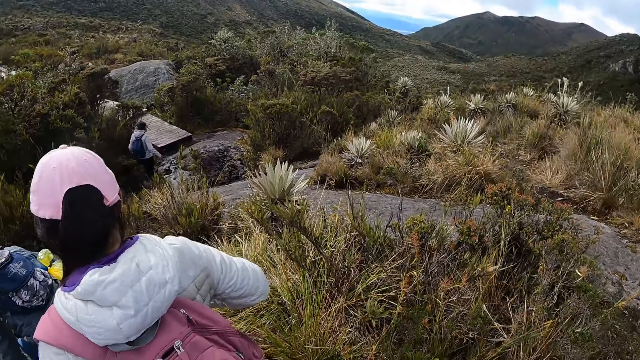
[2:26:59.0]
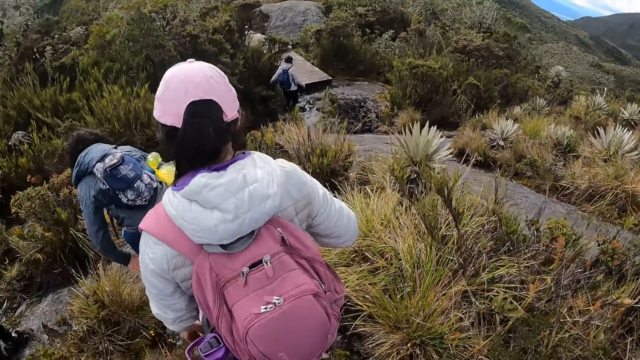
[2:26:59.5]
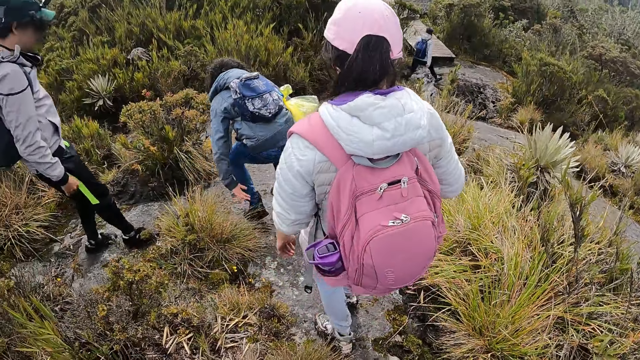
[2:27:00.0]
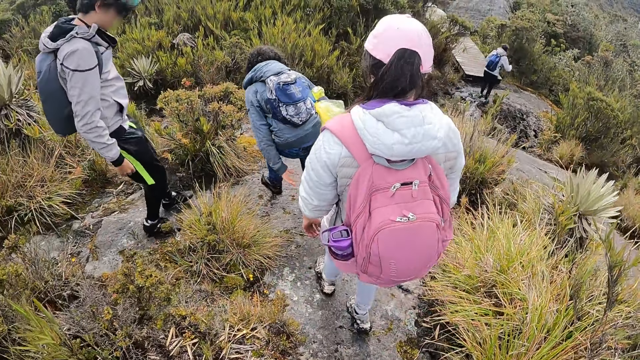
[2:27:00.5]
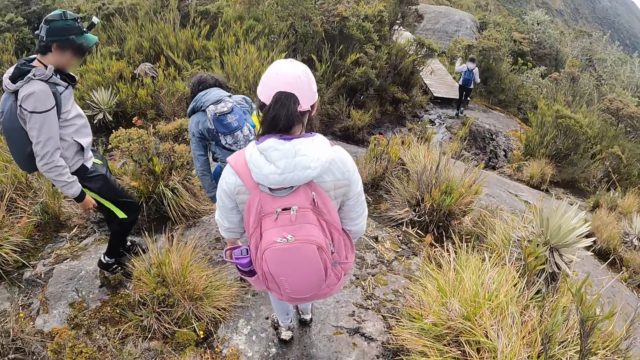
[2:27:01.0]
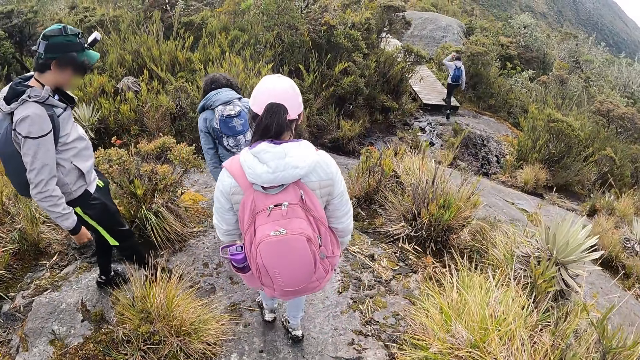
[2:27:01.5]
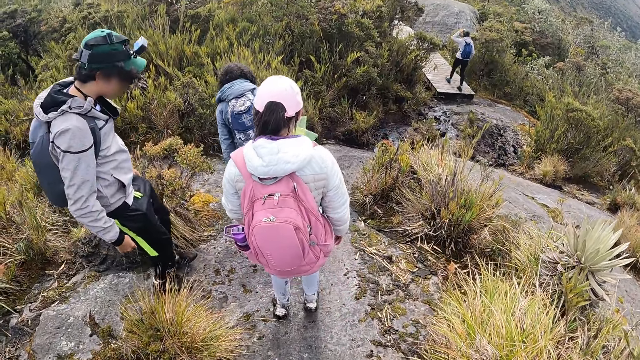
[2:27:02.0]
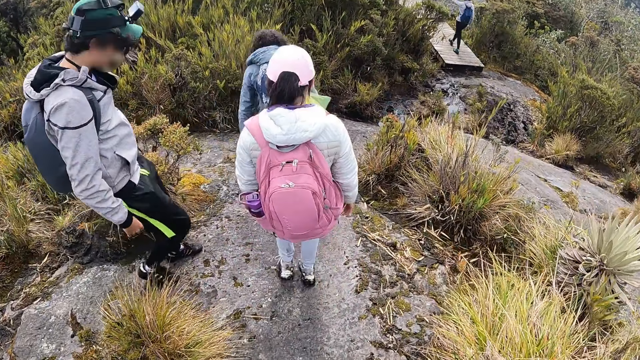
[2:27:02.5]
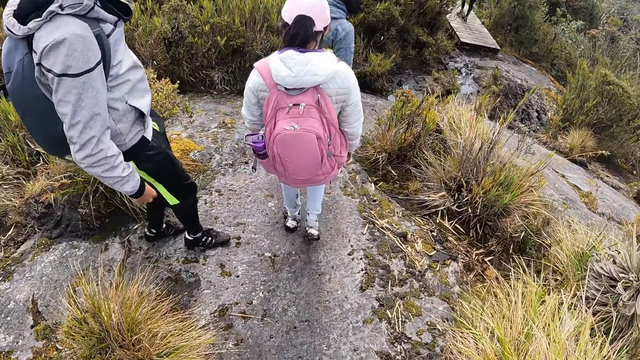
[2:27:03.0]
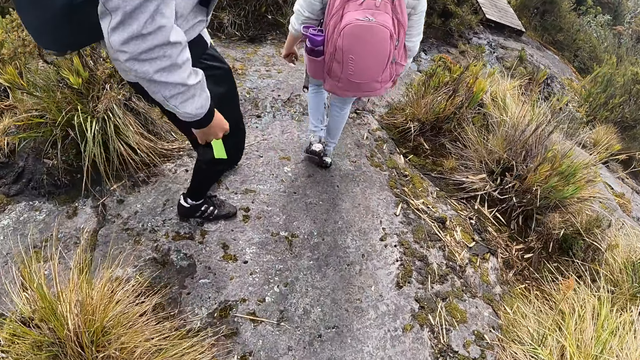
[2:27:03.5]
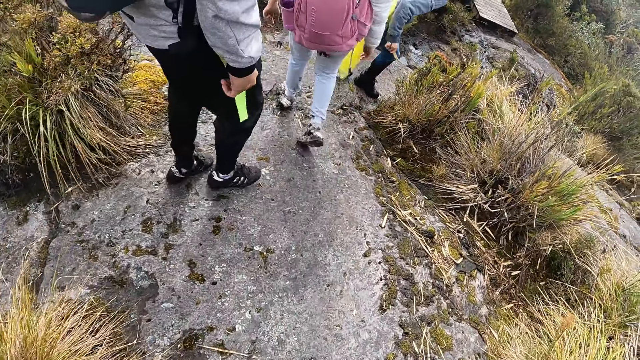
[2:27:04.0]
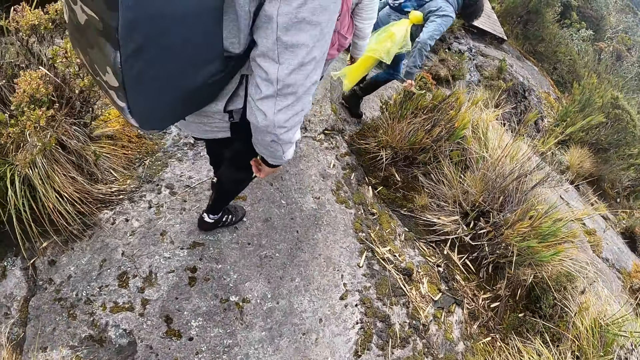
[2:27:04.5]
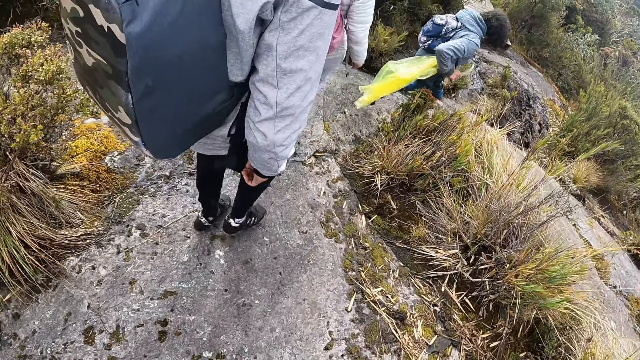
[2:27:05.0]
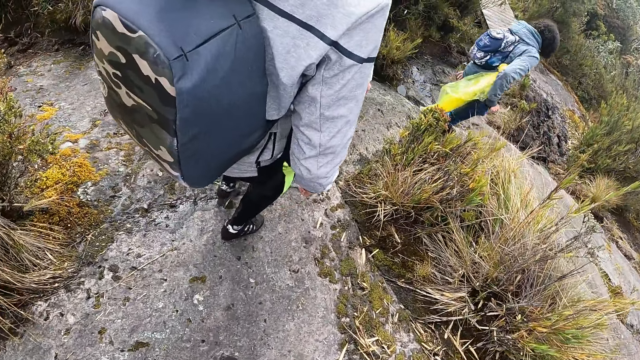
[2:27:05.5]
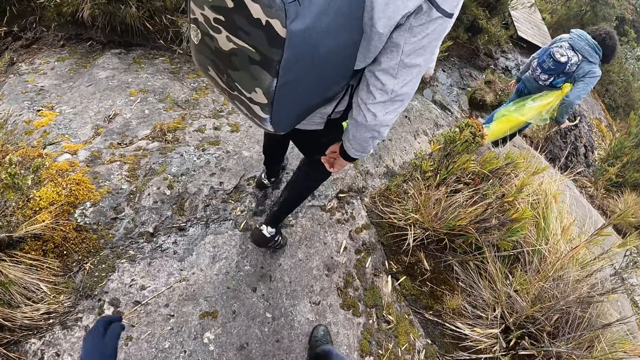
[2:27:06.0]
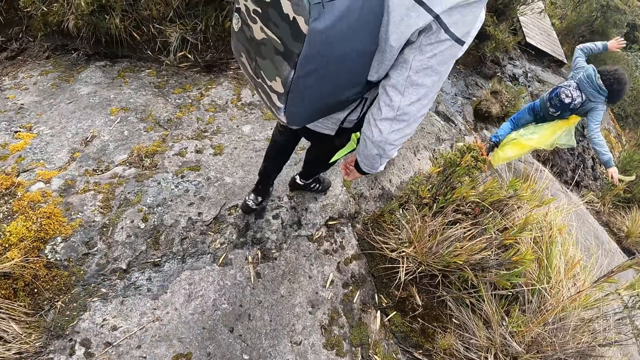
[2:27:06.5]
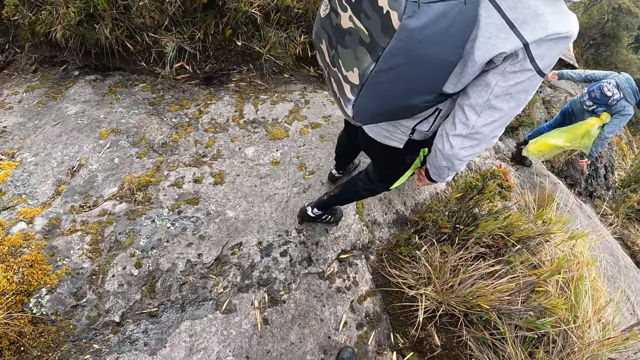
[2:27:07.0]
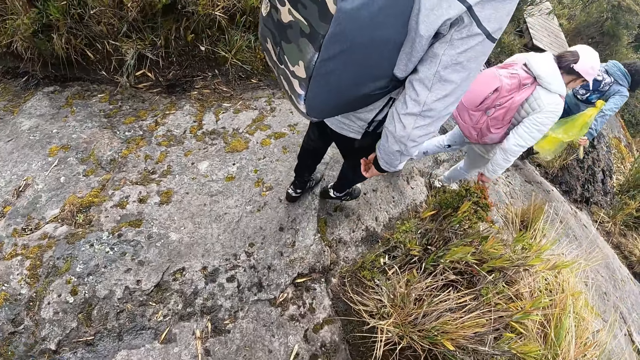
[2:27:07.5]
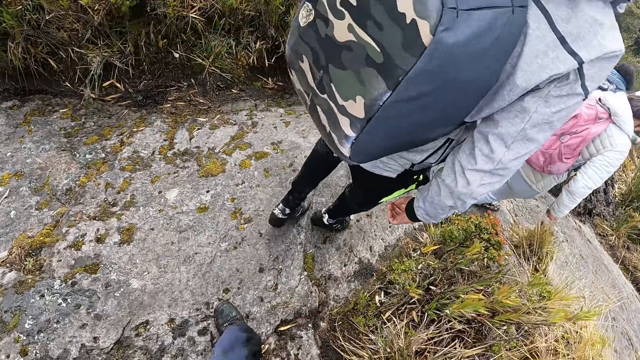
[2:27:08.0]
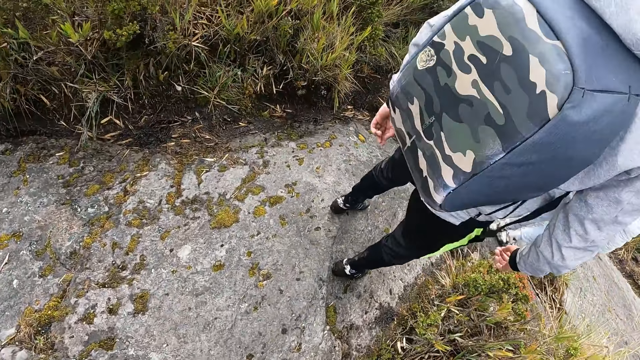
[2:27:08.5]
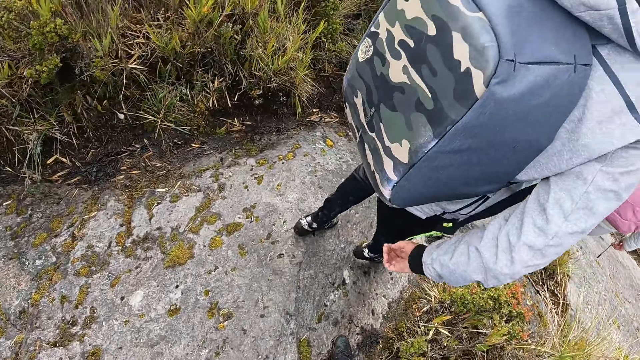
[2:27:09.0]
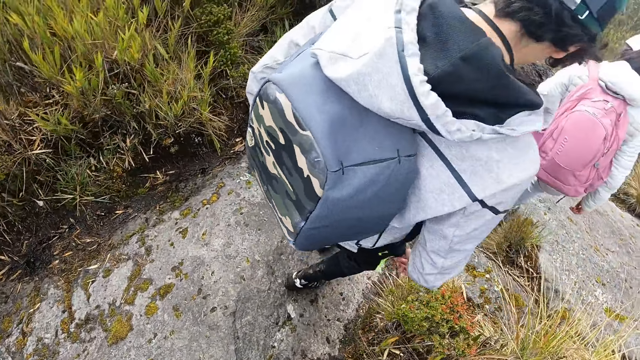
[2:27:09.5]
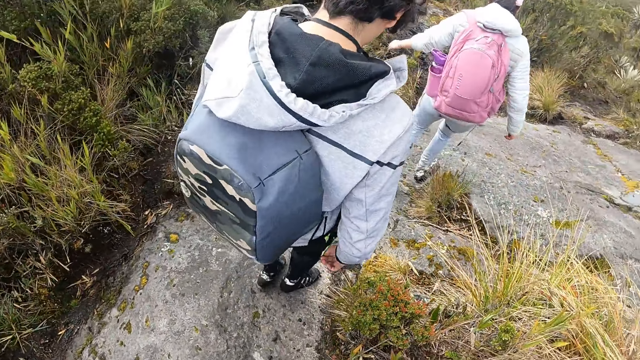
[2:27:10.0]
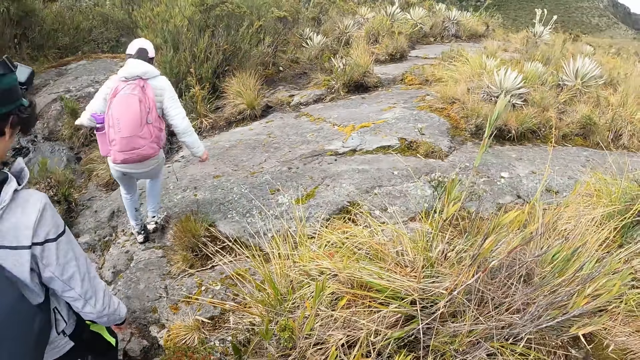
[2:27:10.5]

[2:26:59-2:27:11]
The camera wearer looks around. They walk around. A person walks around. The camera wearer walks around.

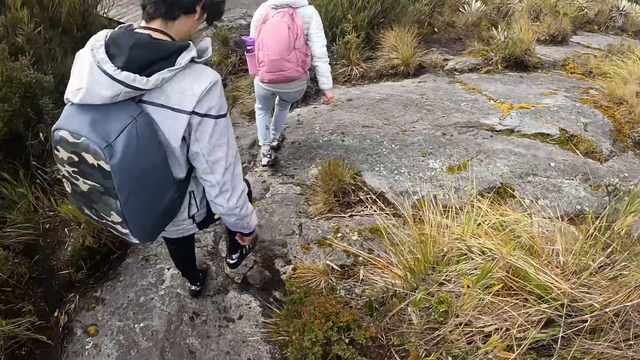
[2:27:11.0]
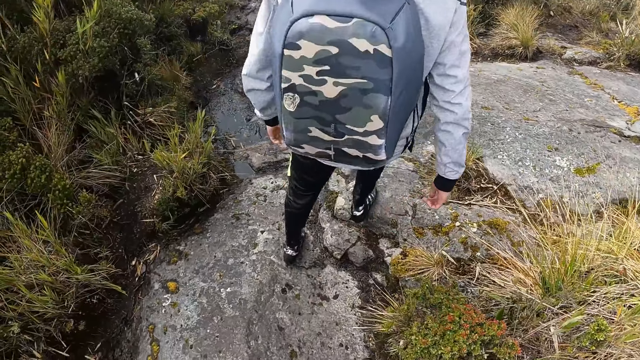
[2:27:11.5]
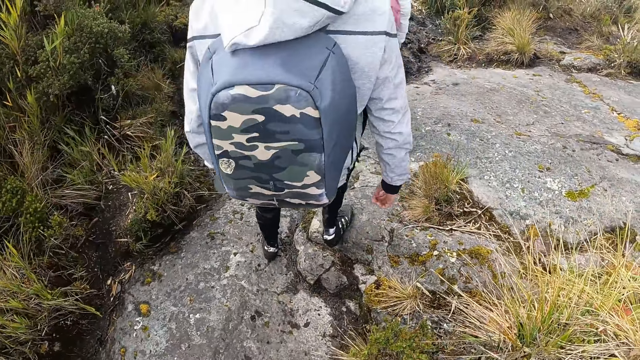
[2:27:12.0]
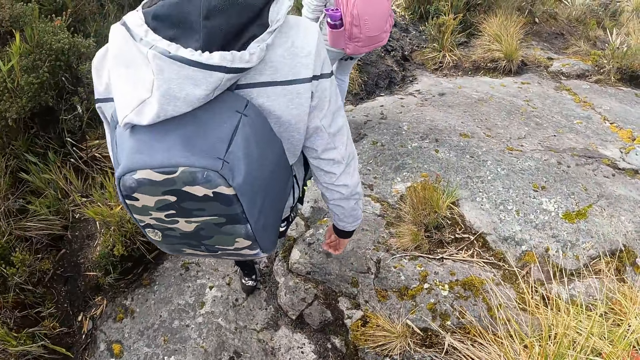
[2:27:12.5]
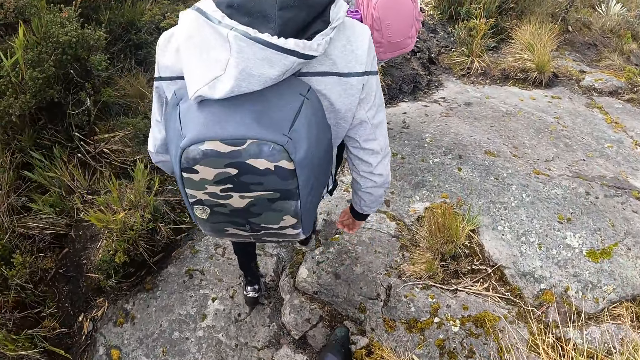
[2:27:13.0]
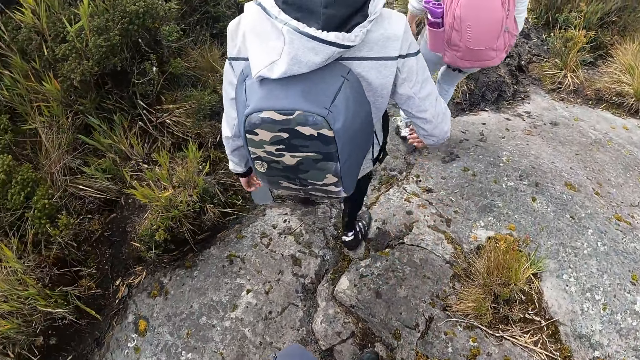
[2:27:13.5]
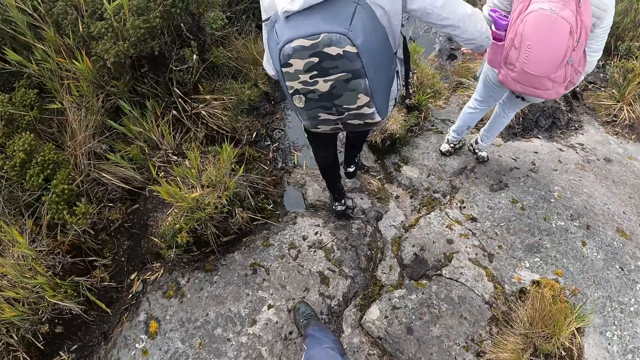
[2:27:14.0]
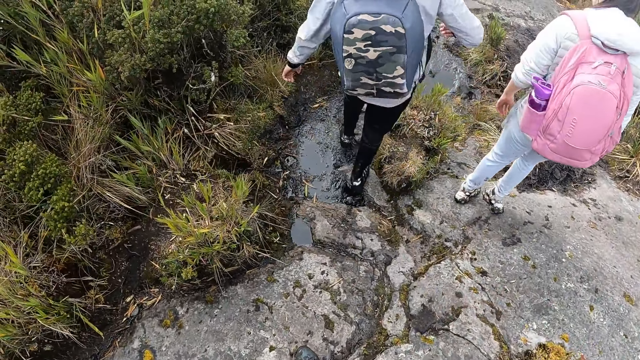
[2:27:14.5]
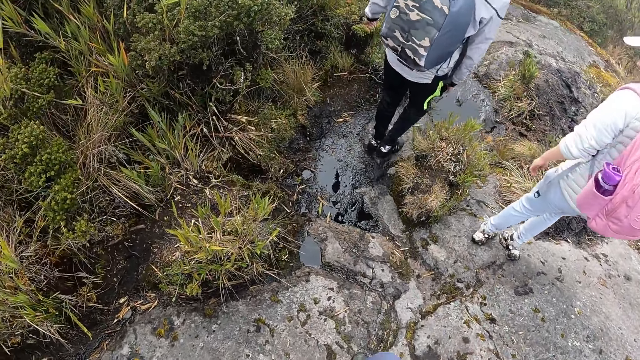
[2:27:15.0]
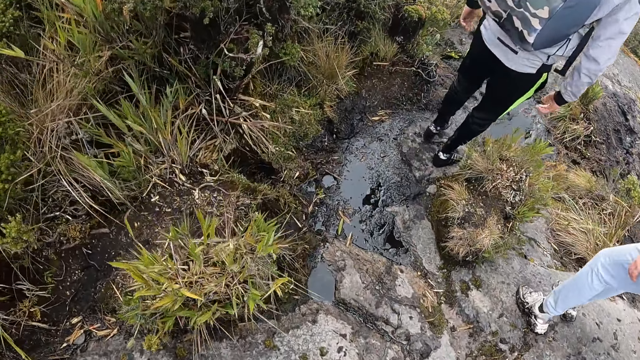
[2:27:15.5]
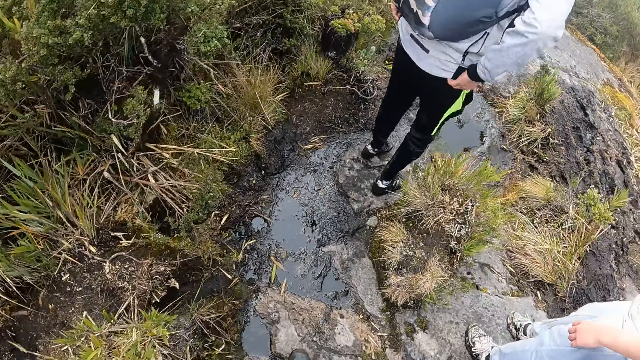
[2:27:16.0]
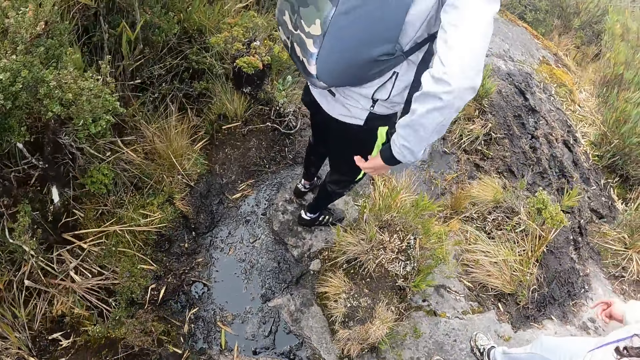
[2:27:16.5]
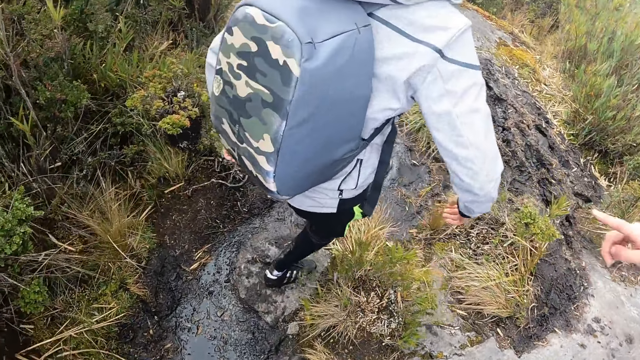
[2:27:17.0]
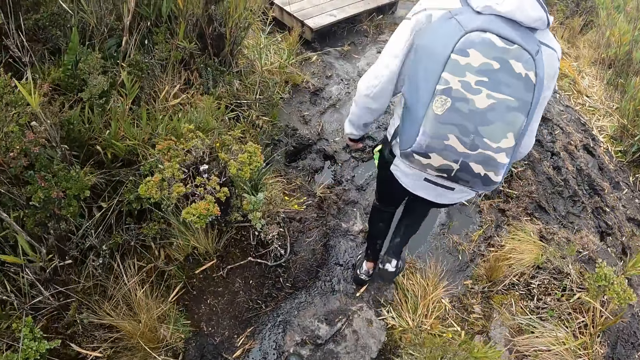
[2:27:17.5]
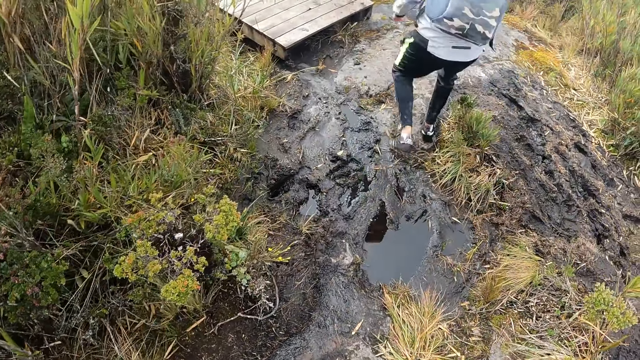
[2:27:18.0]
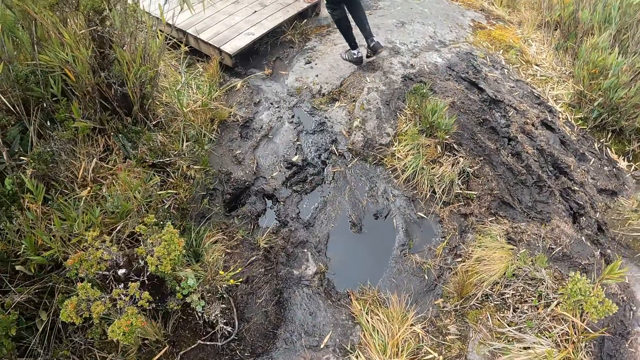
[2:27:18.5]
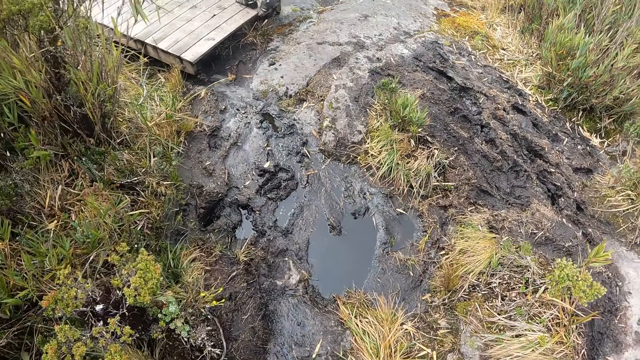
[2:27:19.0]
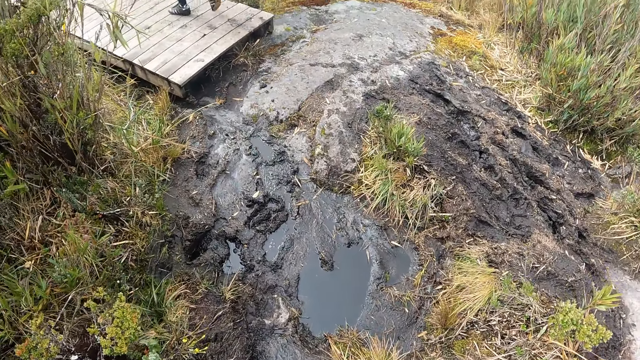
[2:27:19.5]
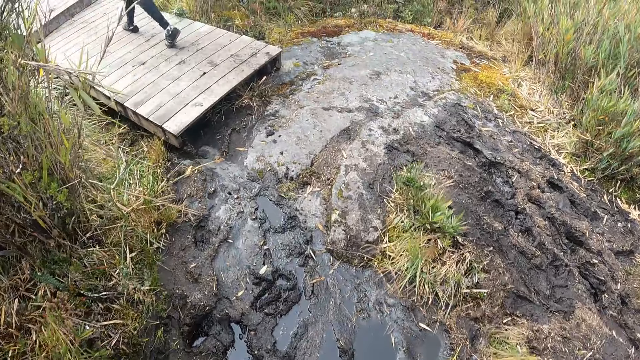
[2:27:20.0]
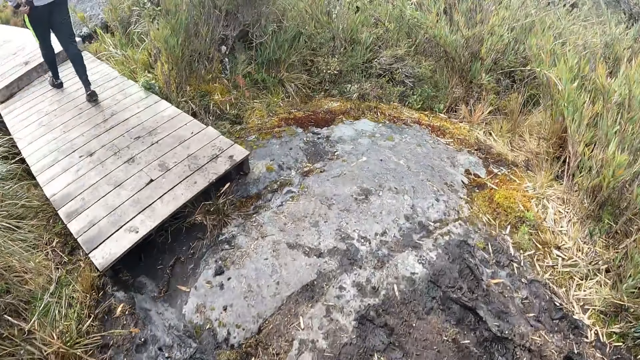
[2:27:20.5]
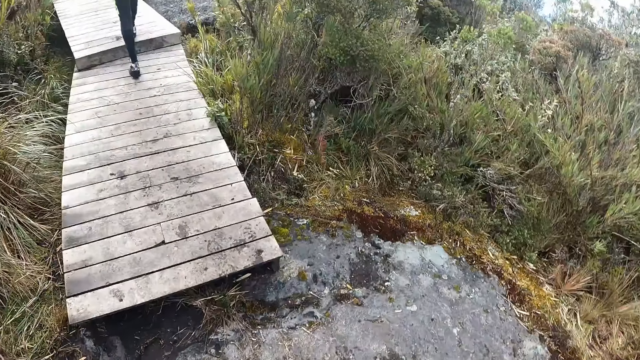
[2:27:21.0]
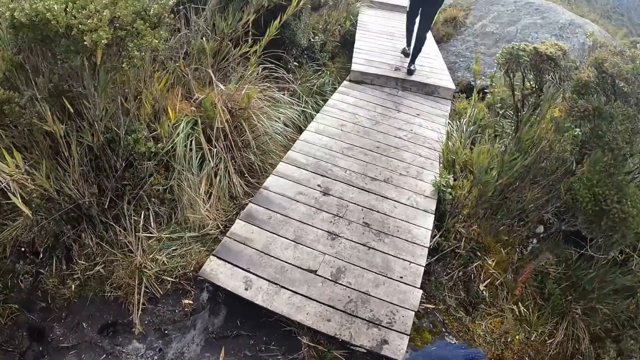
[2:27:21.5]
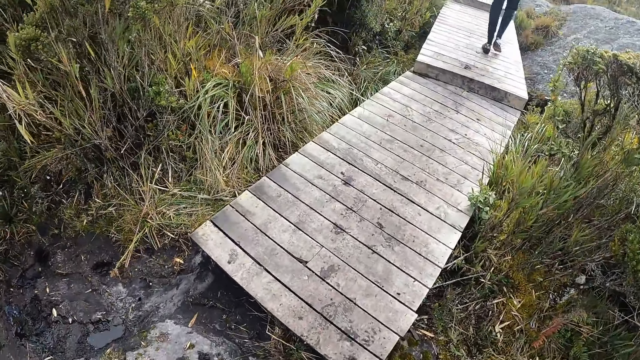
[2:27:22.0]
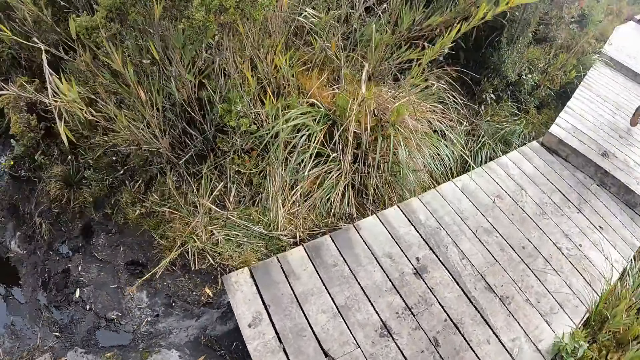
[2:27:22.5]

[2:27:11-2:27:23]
A person jumps the stagnant water. The camera wearer looks around. They jump the water. They look around.
